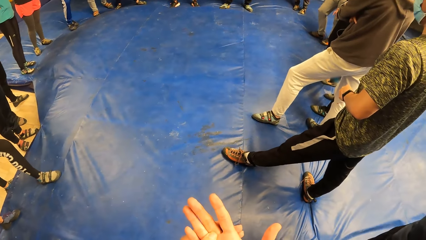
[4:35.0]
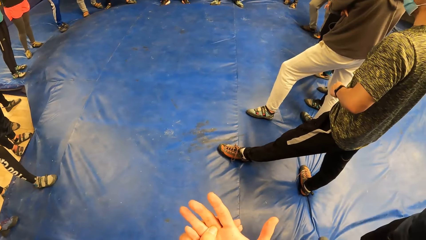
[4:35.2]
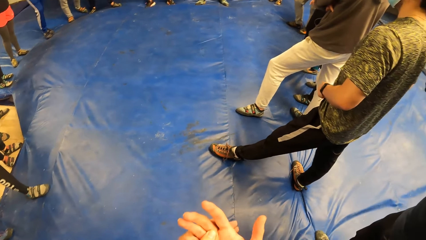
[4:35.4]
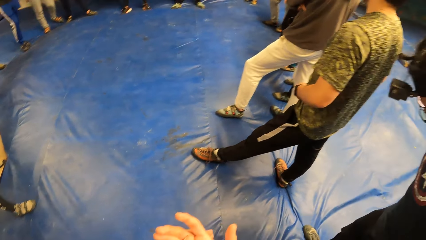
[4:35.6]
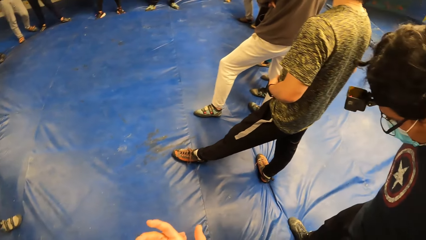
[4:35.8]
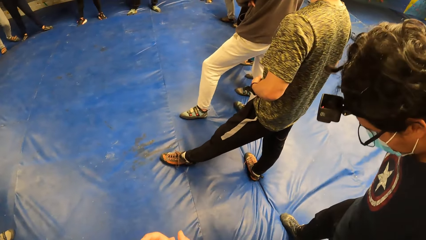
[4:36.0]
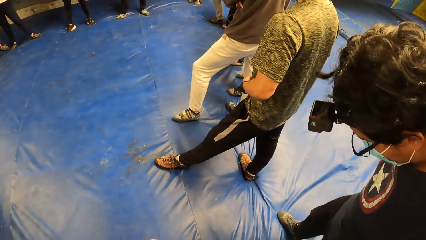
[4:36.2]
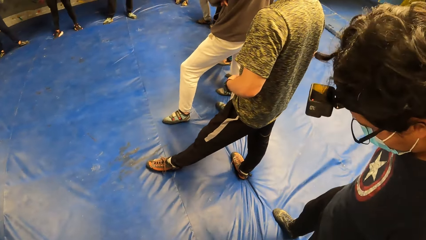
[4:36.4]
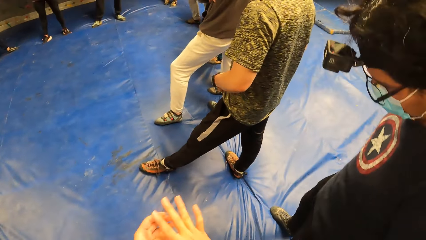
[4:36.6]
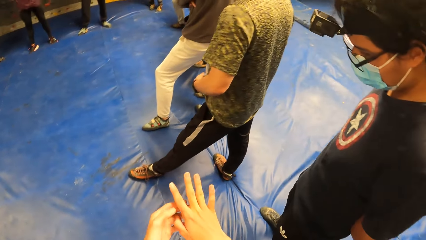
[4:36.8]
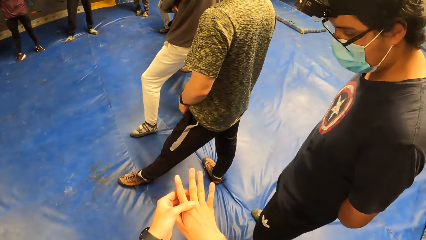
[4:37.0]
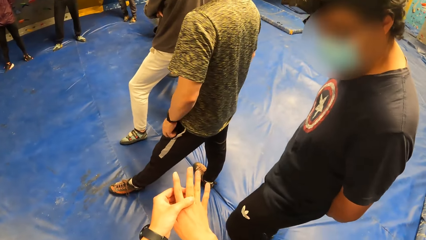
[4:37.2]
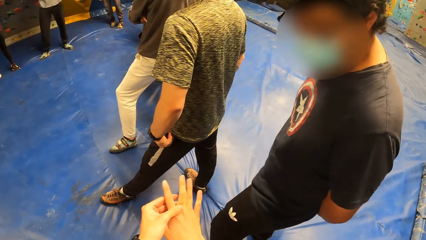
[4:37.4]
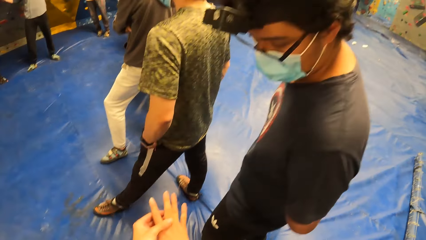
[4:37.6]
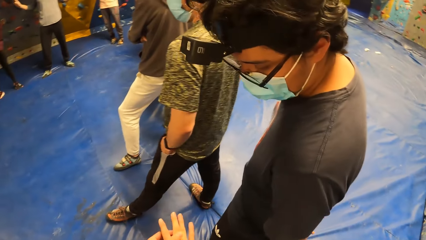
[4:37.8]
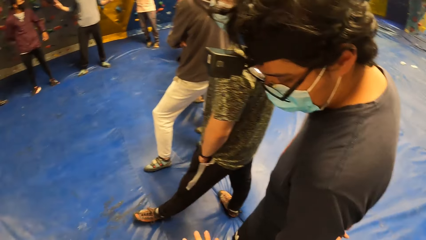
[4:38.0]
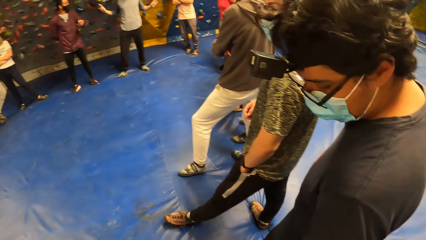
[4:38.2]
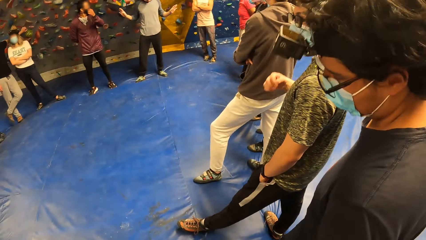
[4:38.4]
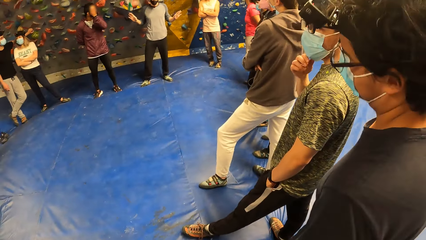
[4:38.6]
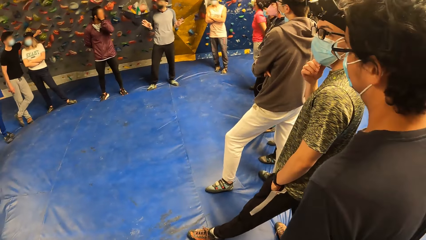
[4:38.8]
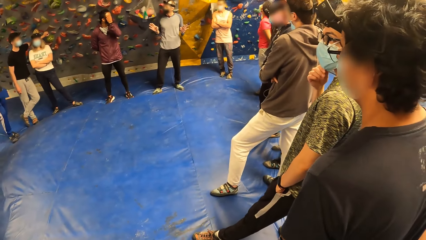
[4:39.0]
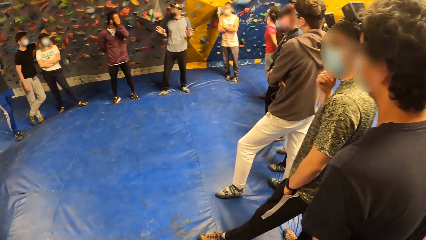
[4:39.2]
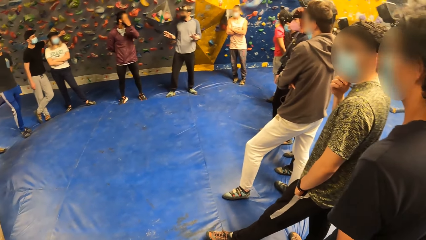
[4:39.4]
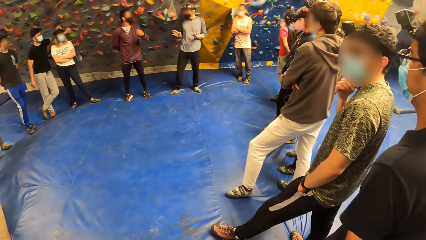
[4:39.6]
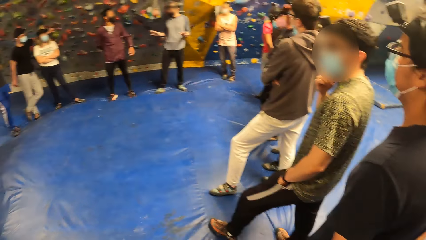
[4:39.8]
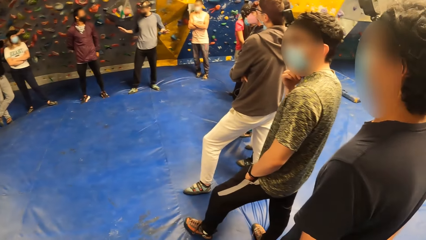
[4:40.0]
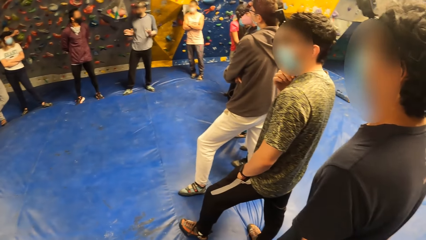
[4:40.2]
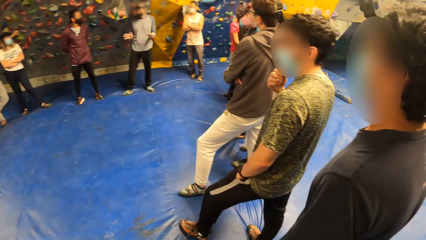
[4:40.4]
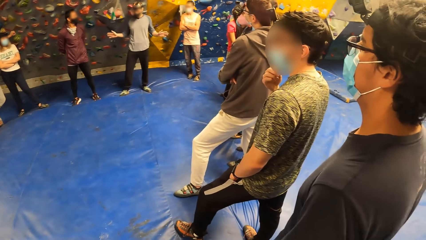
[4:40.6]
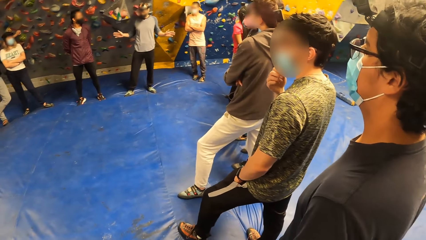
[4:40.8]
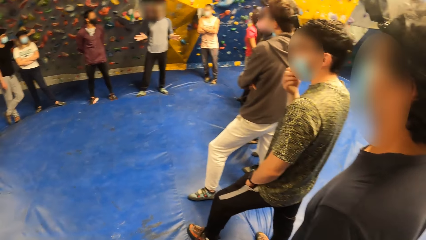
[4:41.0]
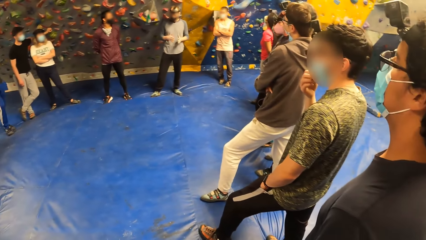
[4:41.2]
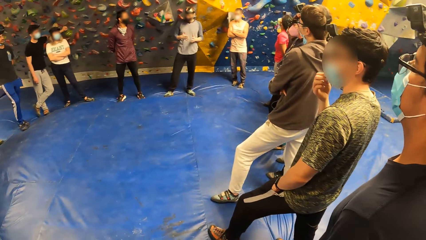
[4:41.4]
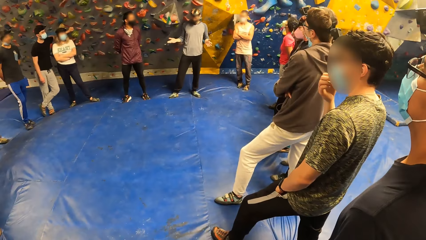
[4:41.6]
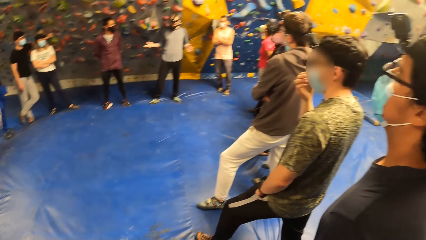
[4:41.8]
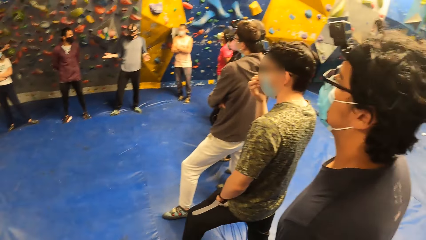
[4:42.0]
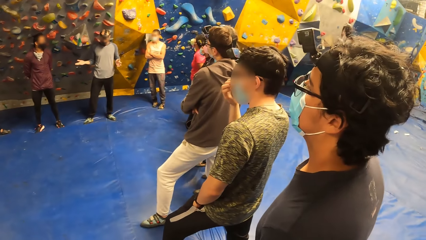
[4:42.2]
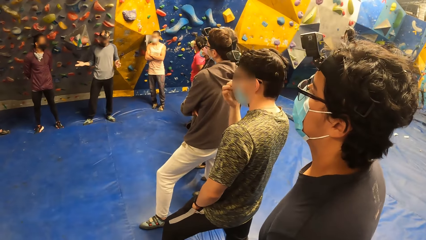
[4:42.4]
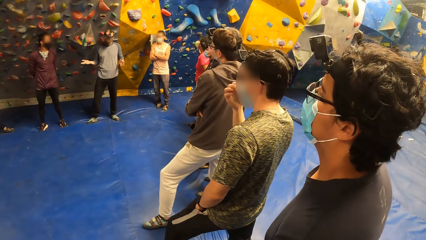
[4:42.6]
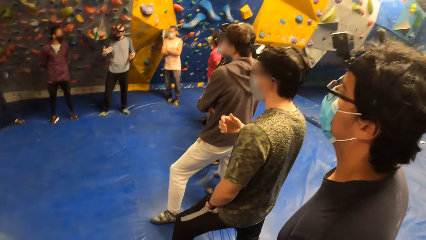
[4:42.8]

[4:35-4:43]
The camera wearer massages his right hand with his left hand.

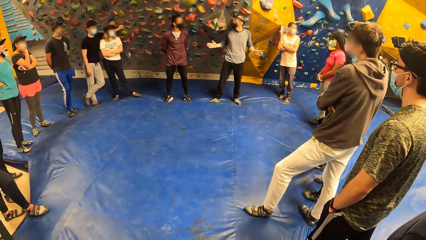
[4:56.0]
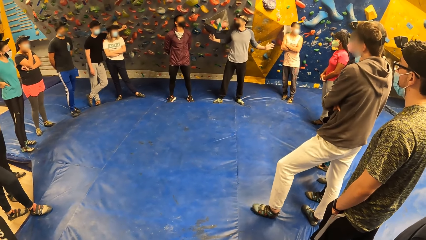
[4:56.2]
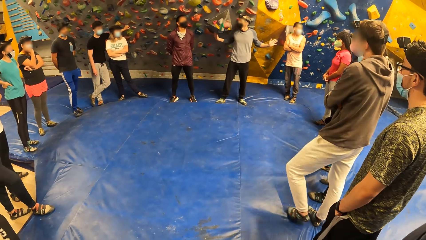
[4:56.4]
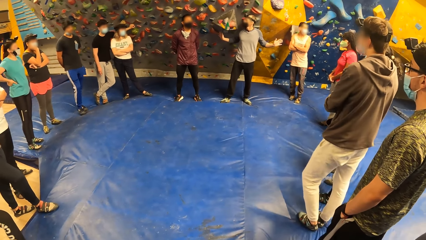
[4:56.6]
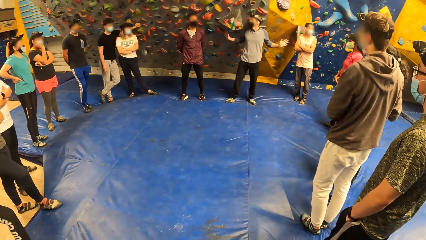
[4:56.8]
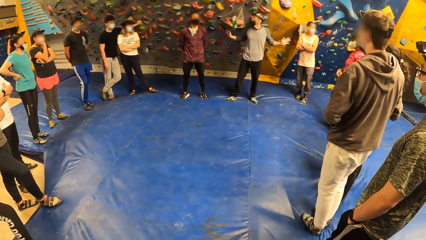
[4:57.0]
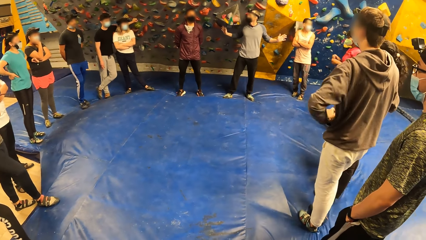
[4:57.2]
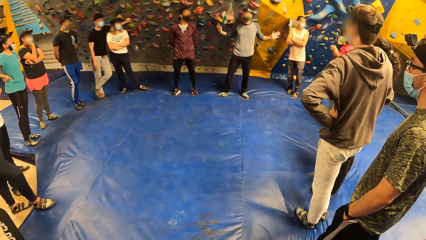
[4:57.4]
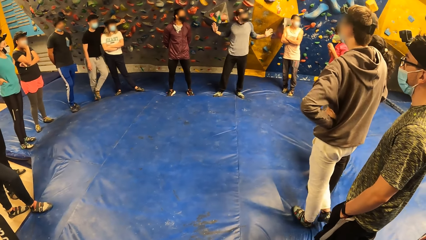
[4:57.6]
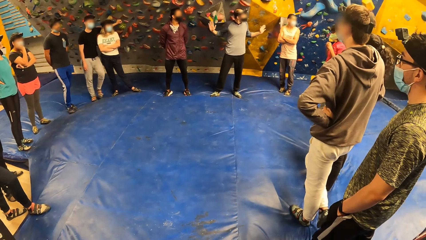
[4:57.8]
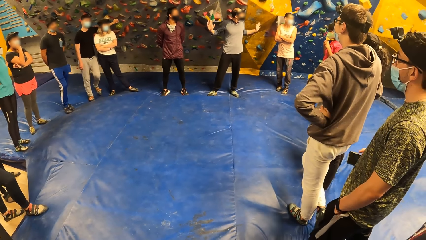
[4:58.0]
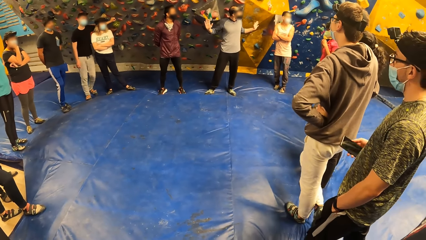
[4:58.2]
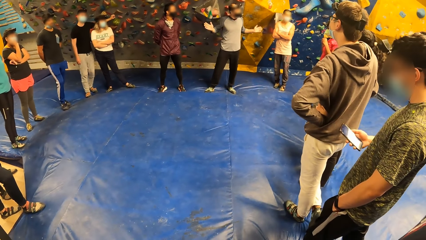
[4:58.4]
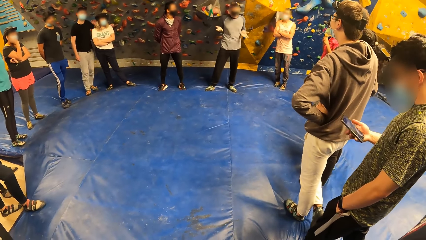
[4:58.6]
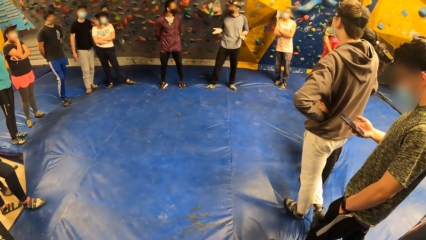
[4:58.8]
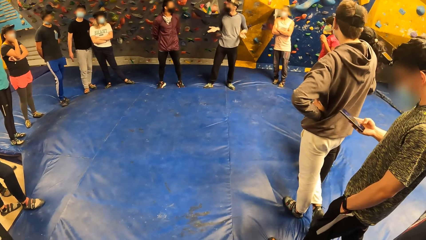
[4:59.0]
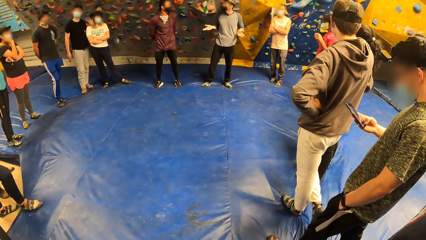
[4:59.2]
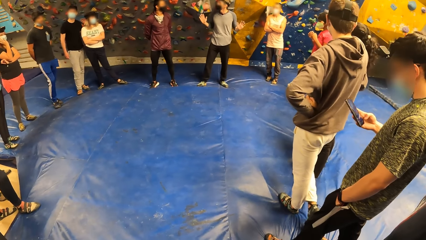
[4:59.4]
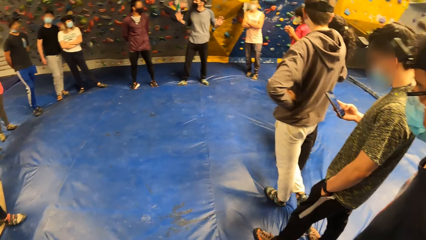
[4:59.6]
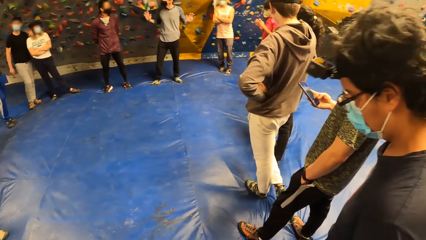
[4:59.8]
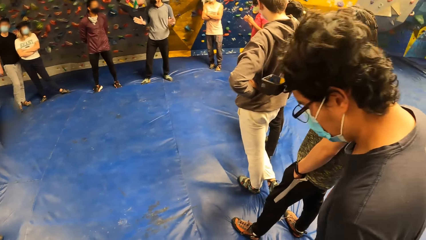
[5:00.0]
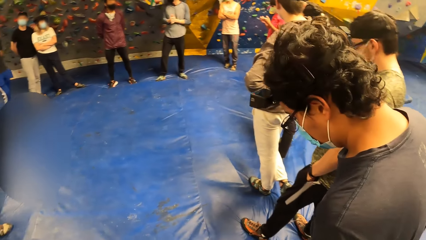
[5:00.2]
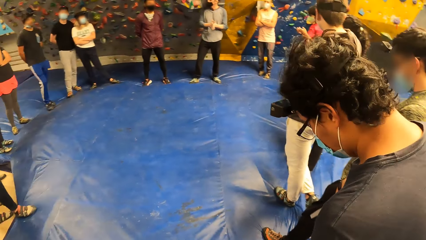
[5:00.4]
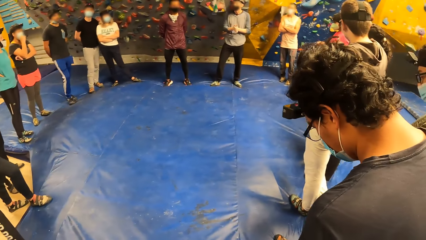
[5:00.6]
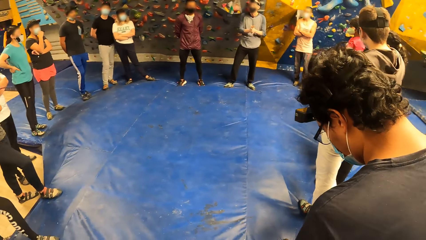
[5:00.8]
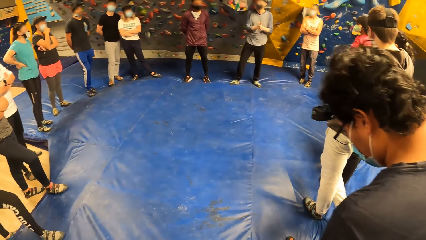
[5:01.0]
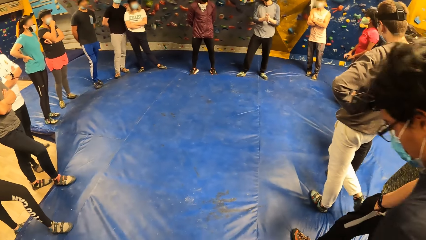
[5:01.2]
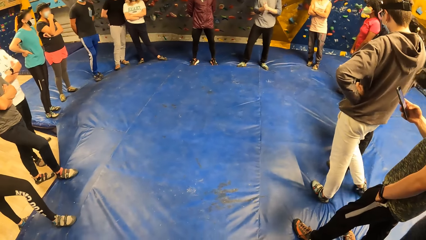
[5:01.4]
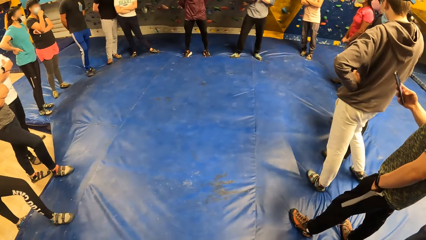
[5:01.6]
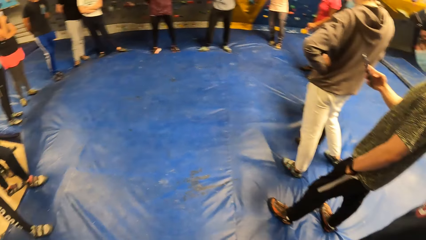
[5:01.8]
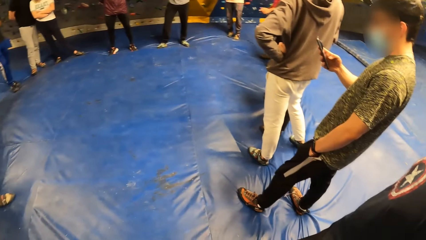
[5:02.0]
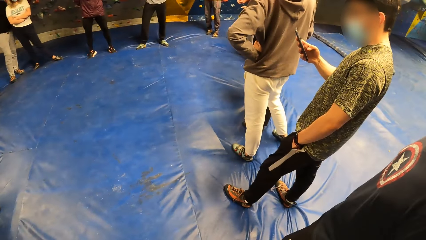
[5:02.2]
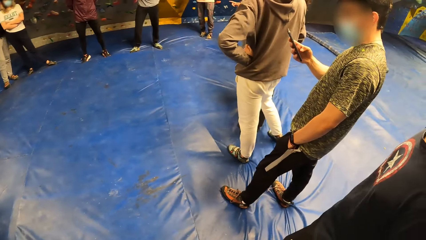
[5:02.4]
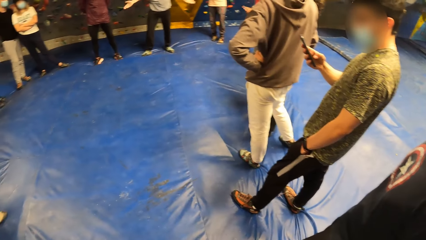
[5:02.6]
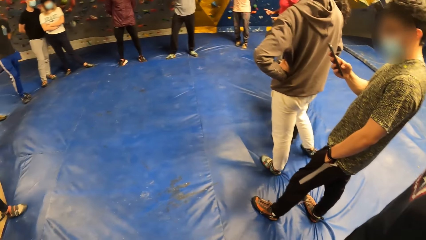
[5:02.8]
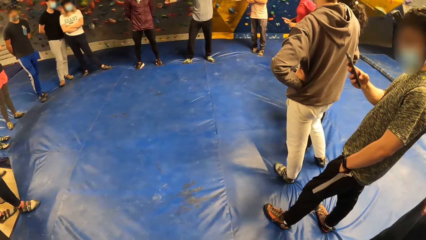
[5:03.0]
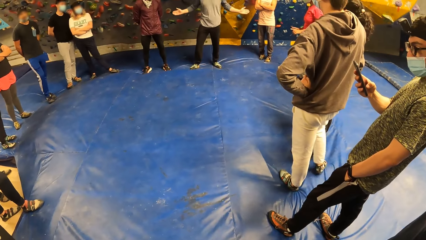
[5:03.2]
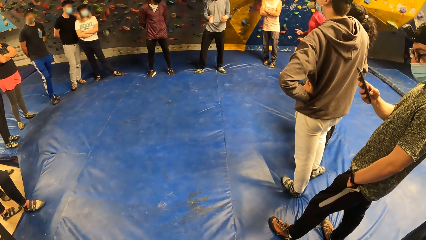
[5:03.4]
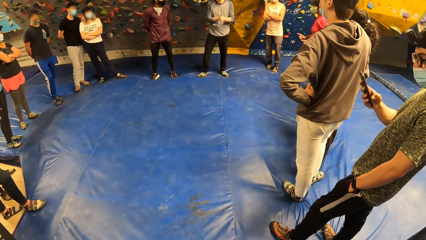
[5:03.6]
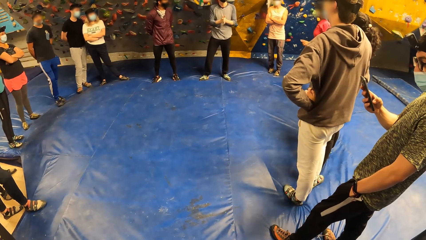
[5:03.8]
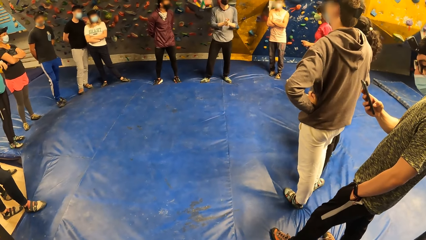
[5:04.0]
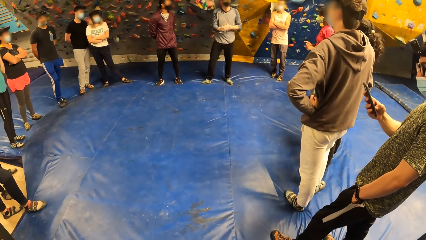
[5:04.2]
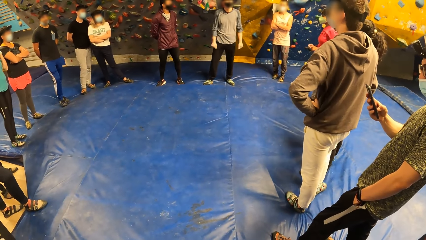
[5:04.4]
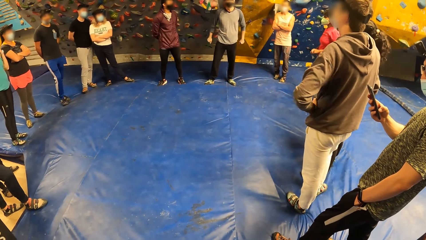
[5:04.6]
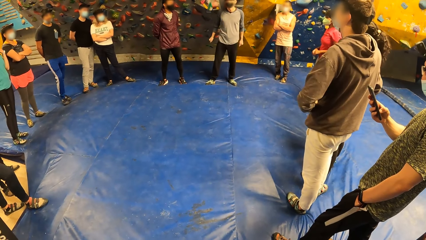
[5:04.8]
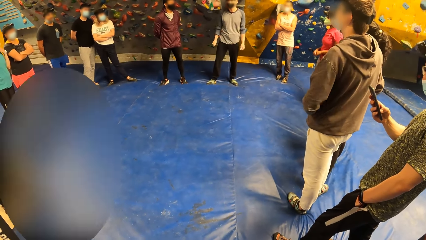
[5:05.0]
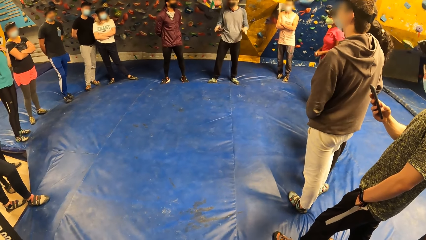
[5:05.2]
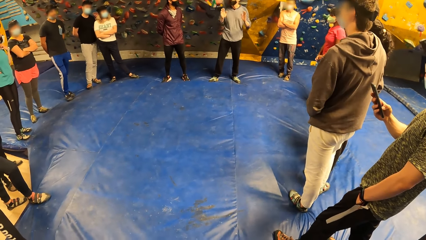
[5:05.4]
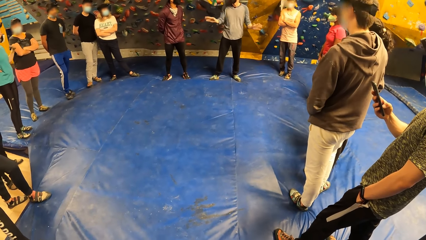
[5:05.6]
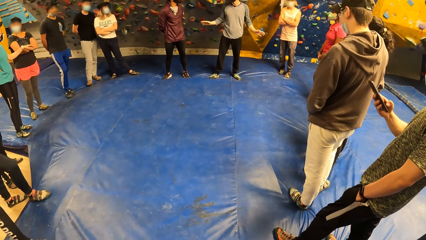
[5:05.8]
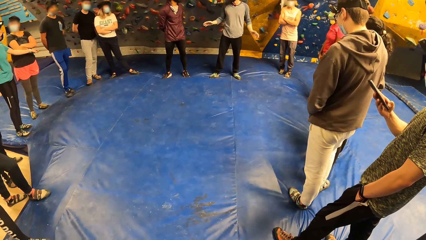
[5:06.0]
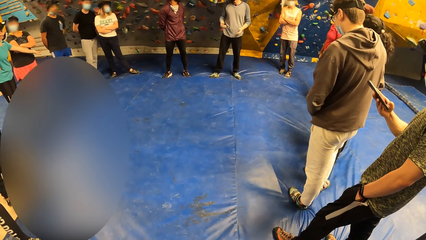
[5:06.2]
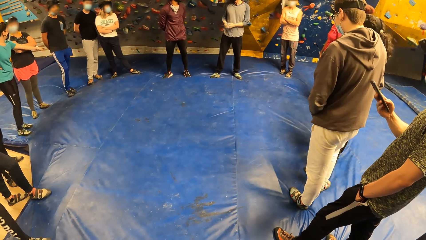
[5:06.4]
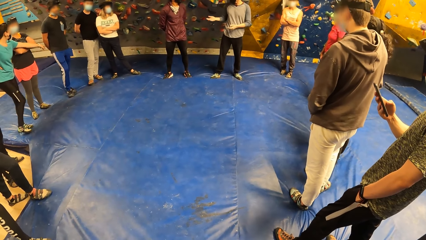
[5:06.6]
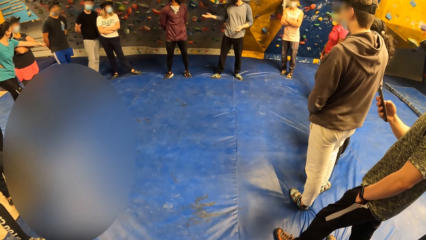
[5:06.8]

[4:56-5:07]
A man picks out a phone from his right pocket with his right hand. The man operates the phone with his right hand.
